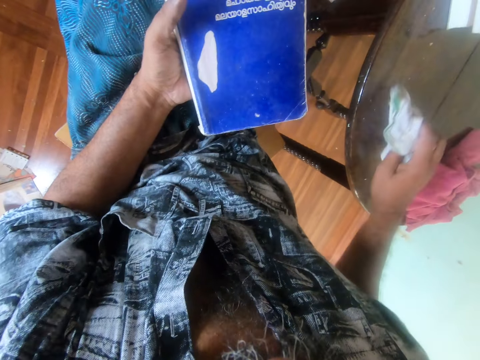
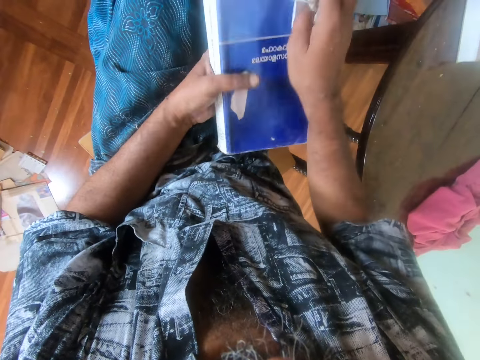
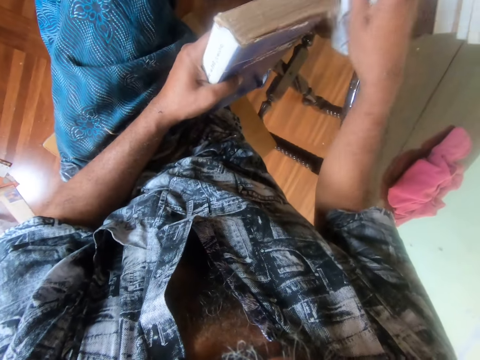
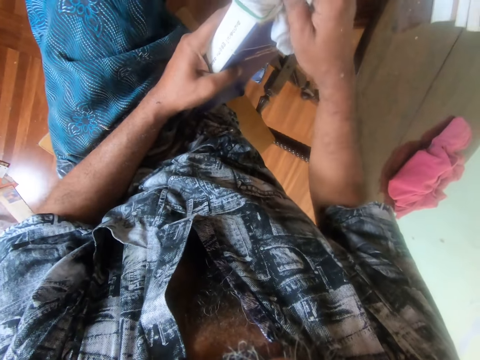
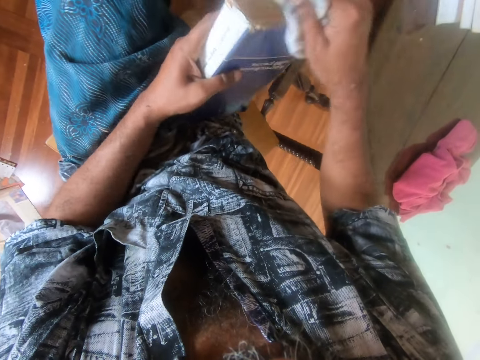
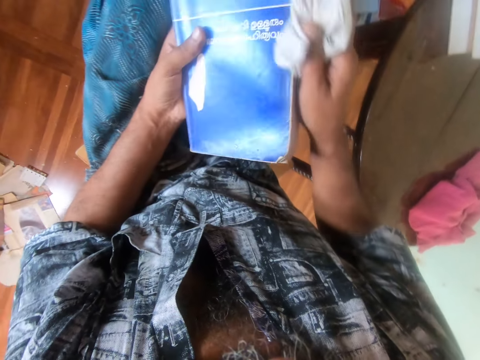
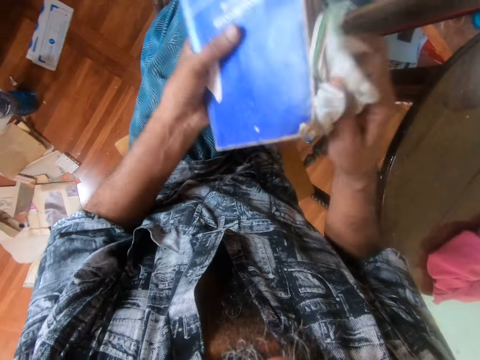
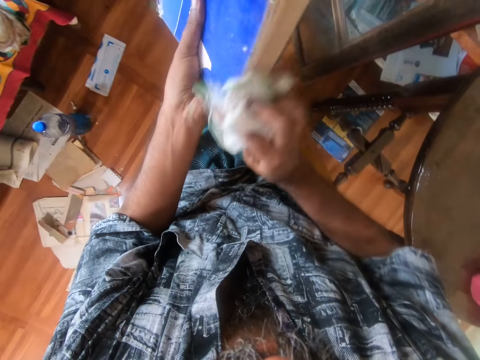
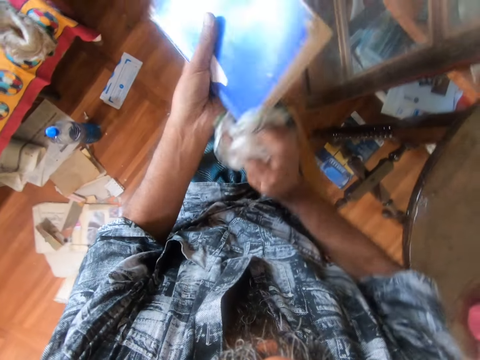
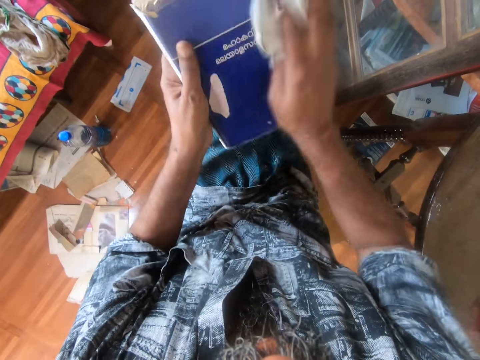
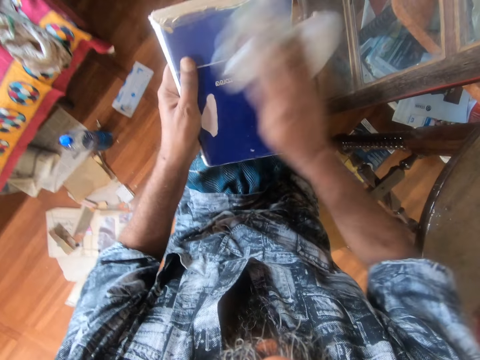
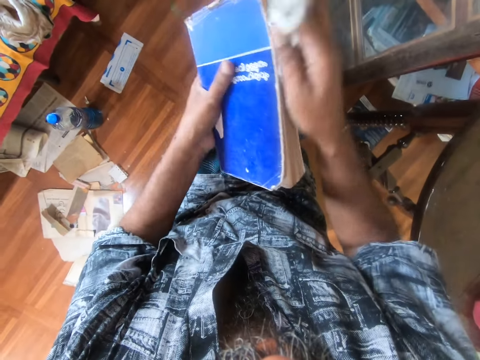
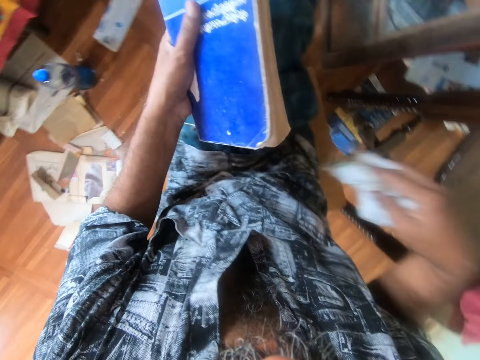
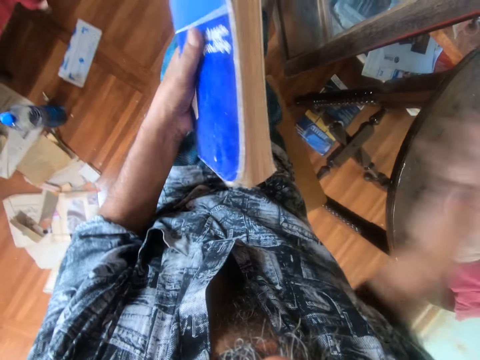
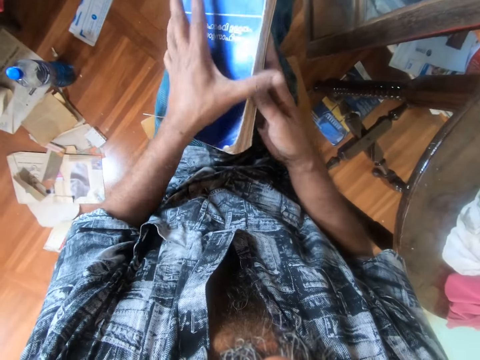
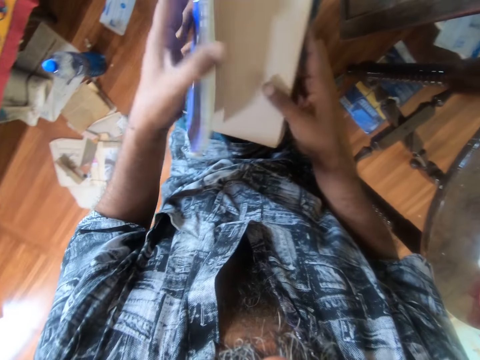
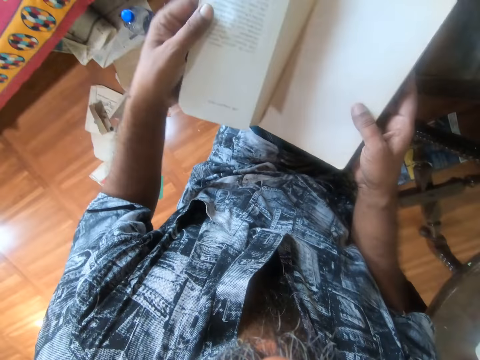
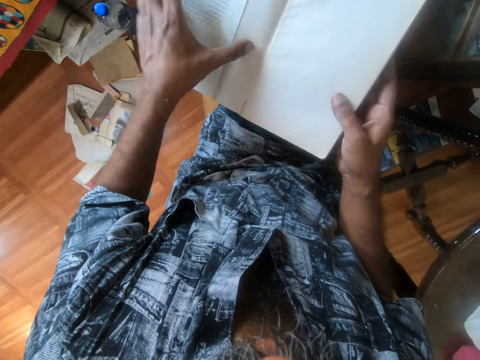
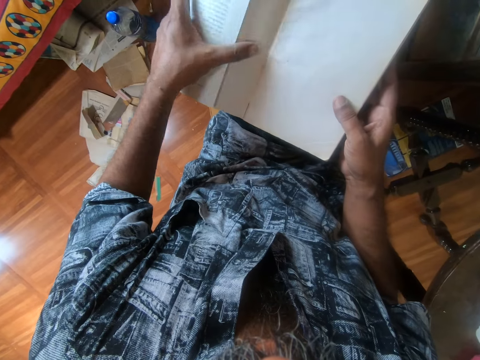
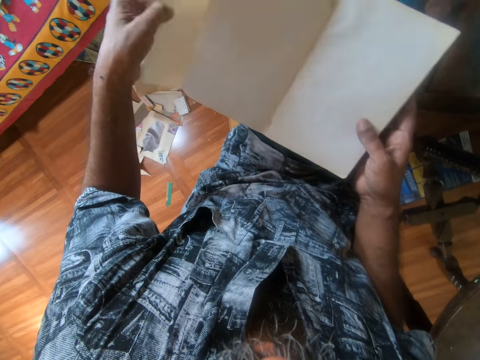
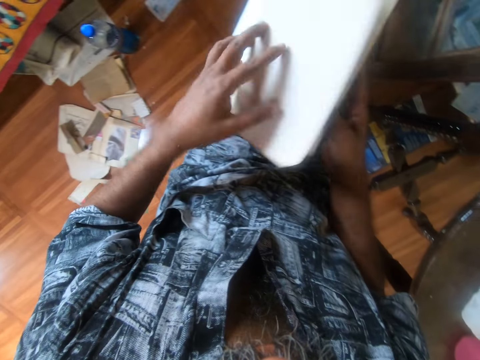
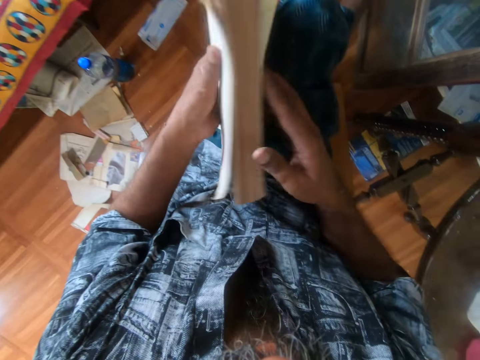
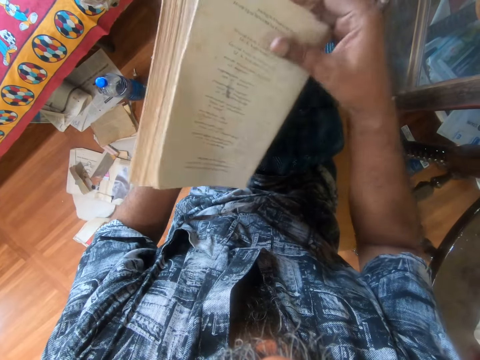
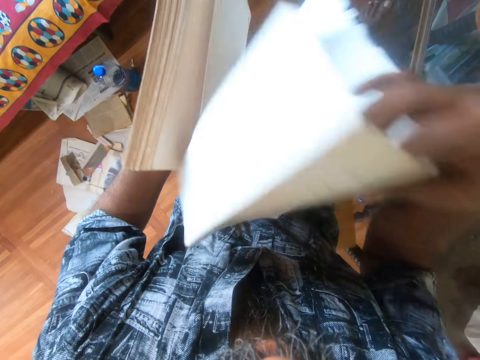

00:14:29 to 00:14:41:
The camera wearer picks up a towel from the table. He cleans a book with the towel. He puts the towel on the table. He turns the pages of the book. He adjusts a piece of paper on his lap.

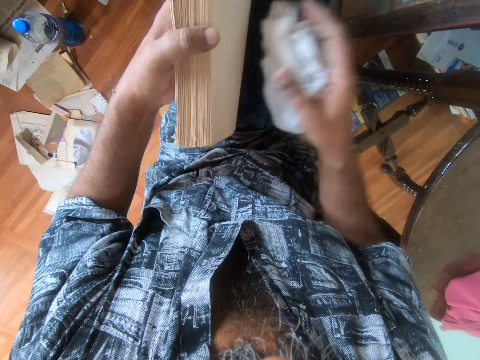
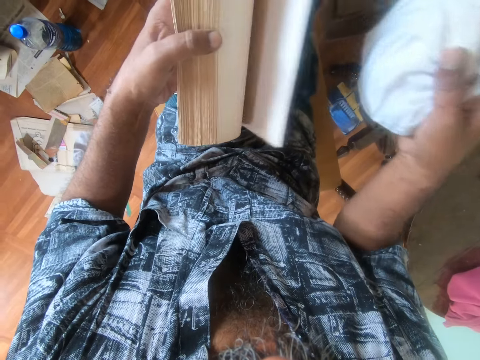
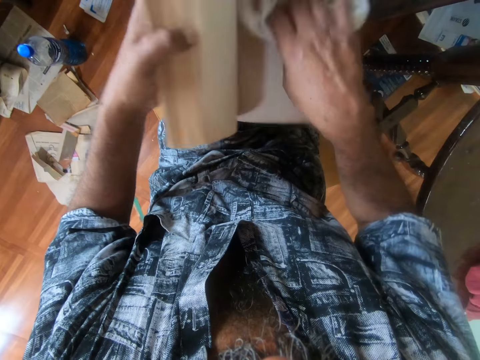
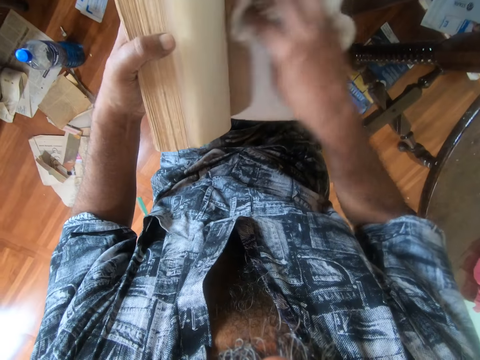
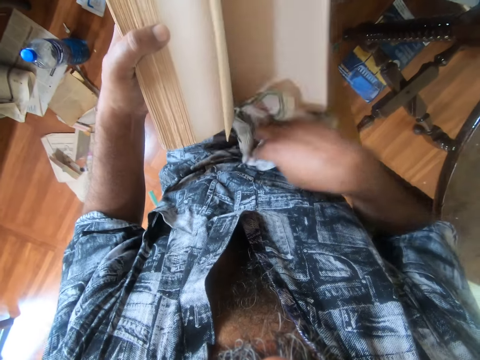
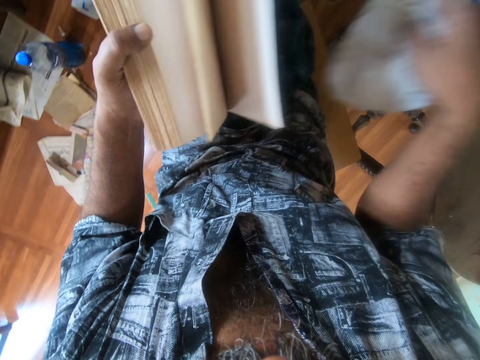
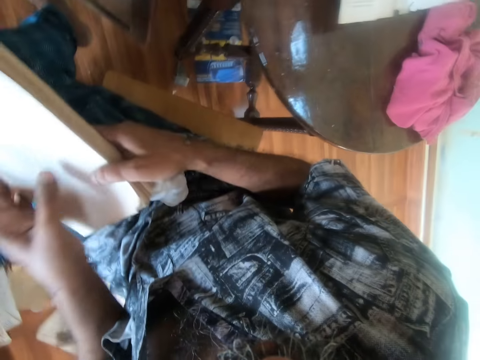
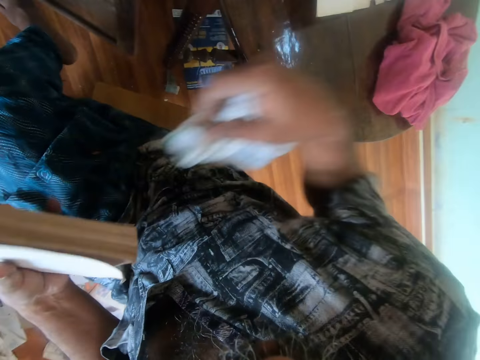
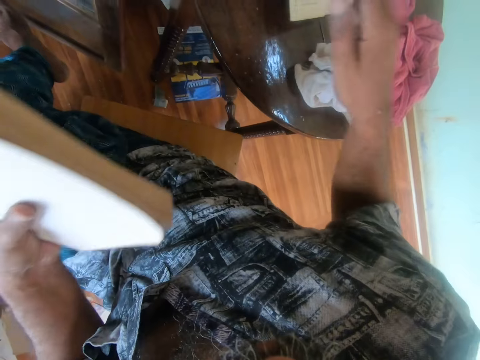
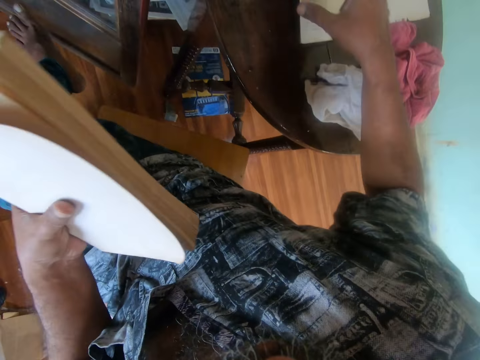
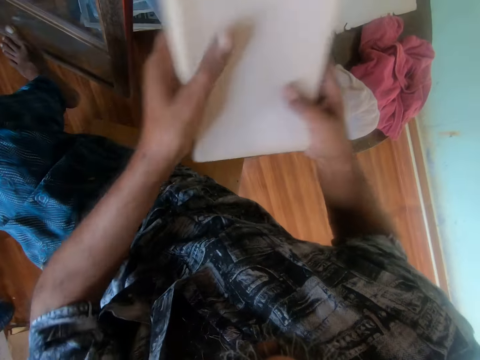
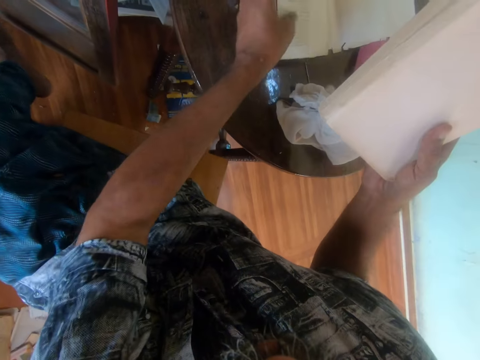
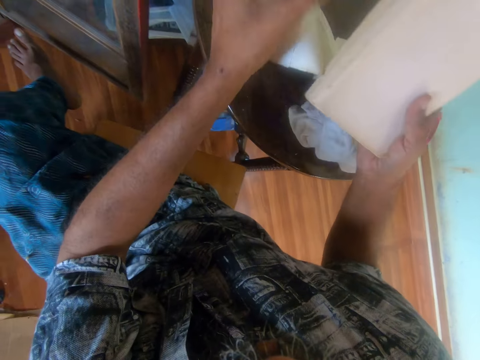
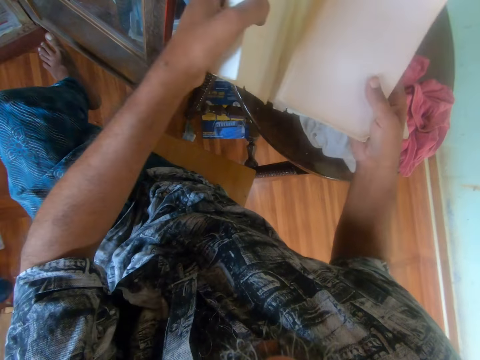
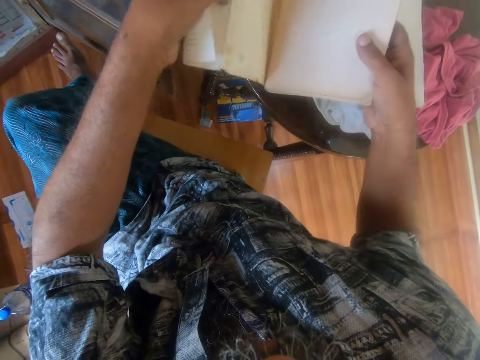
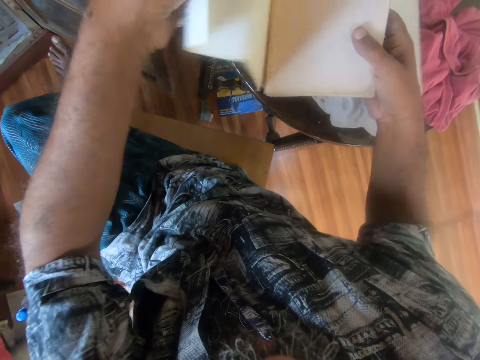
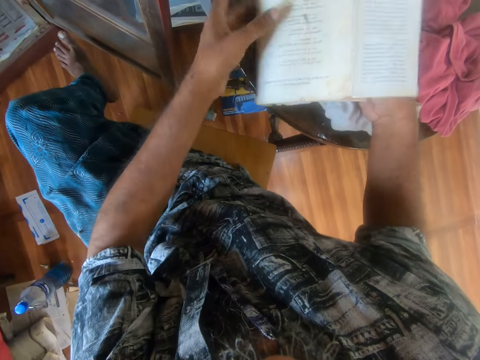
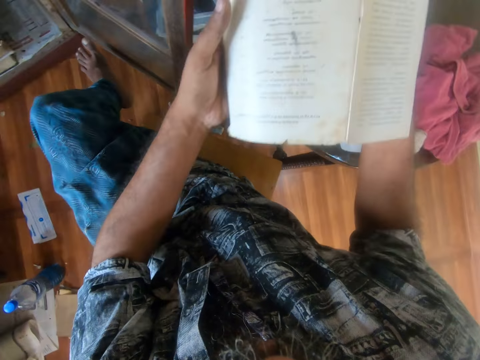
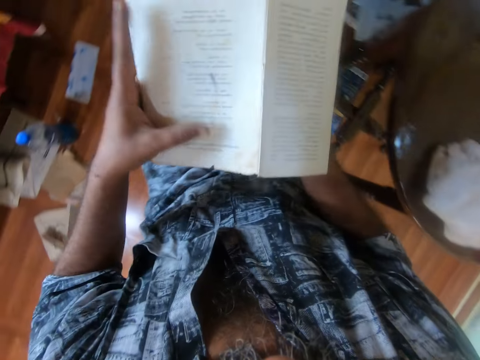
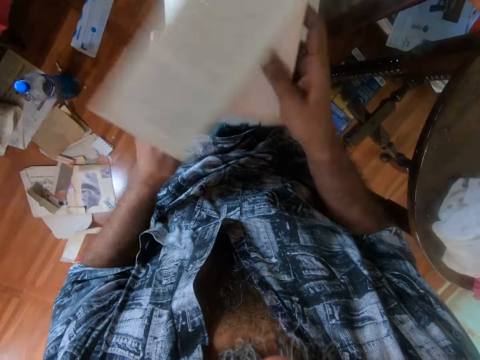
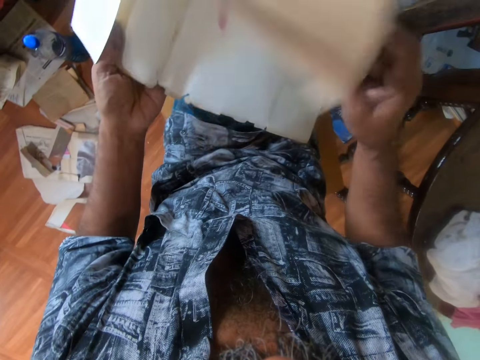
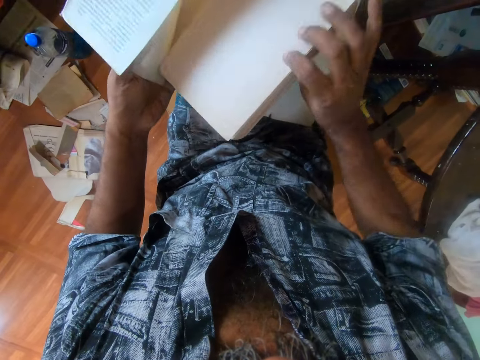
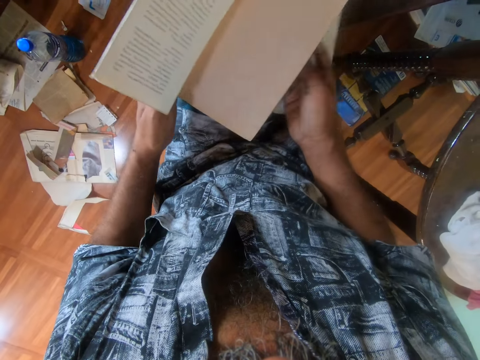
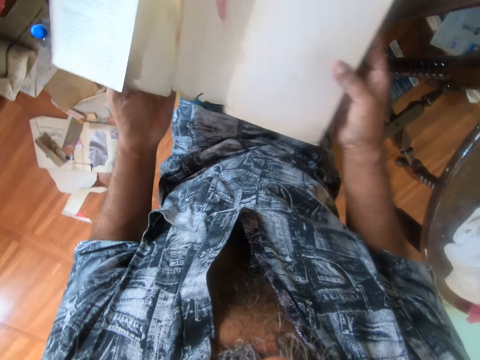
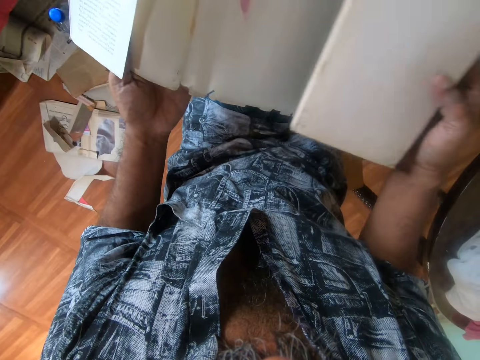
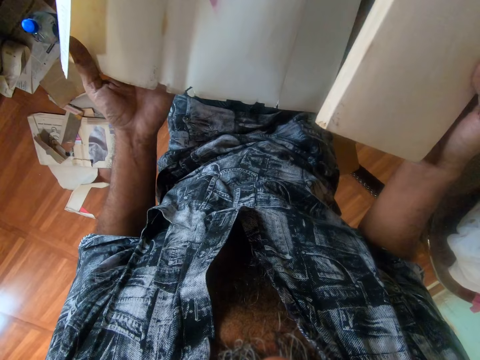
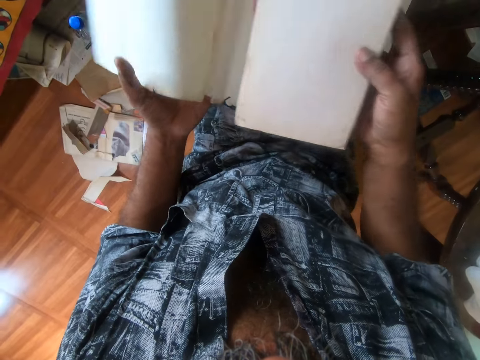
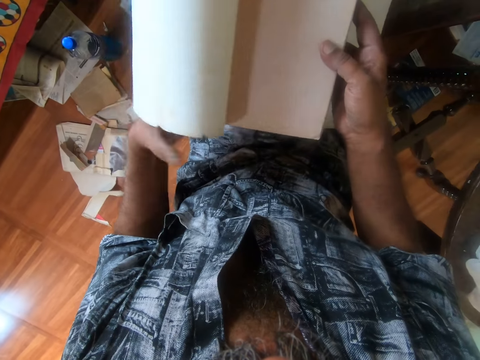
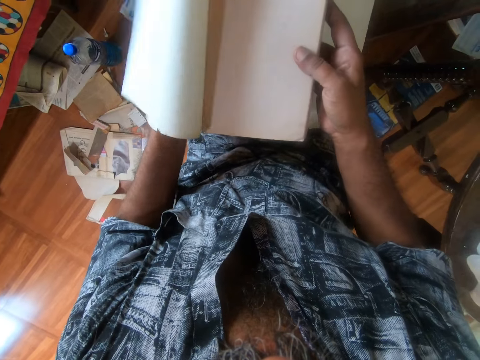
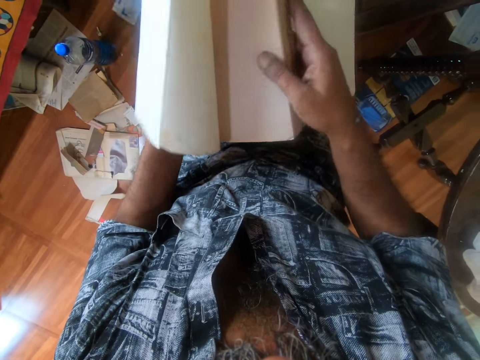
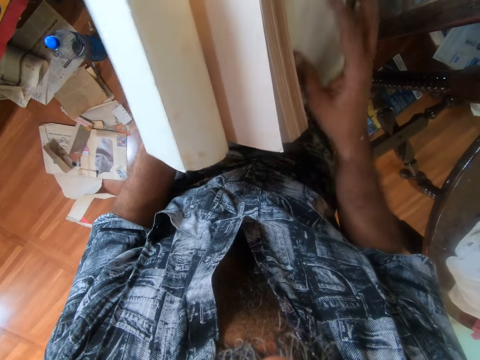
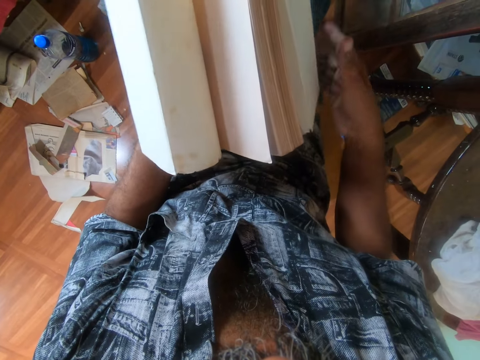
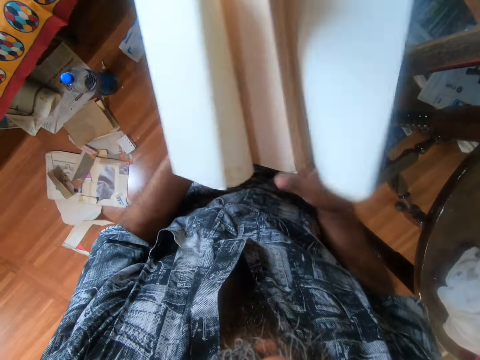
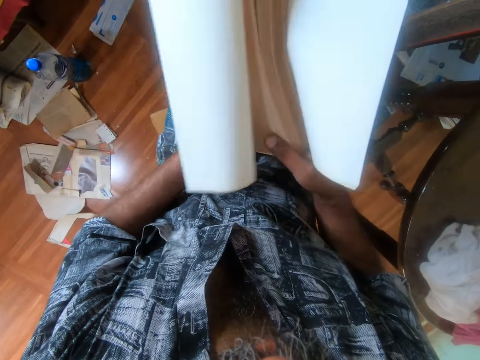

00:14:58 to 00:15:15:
The camera wearer wipes a book with a piece of cloth. He adjusts the book on his lap. He puts down the piece of cloth on the table. He picks up a paper cover. He puts the cover on the book. He adjusts the paper cover on the book. He adjusts the paper cover on the book again. He adjusts the book on the paper cover. He adjusts the book on the paper cover again.
